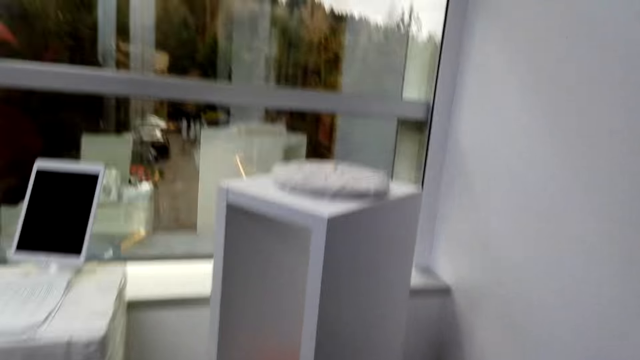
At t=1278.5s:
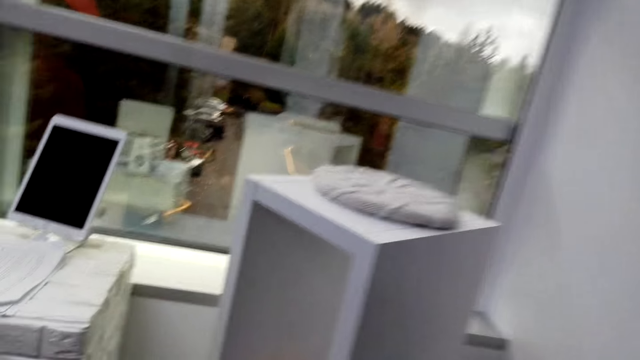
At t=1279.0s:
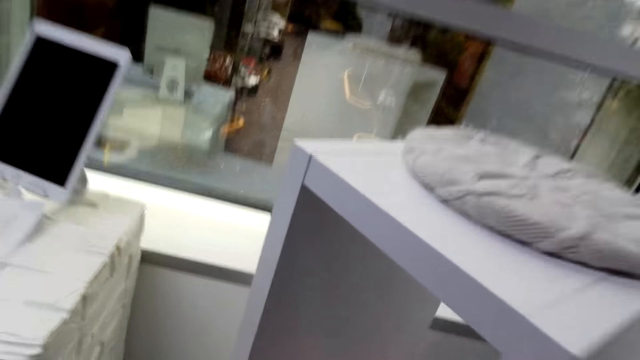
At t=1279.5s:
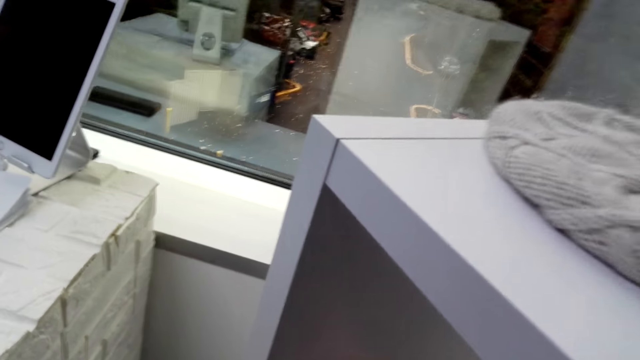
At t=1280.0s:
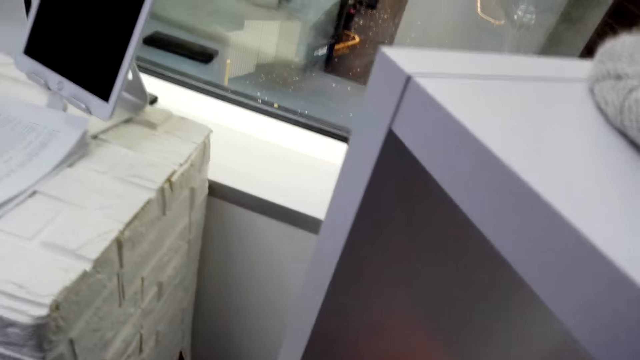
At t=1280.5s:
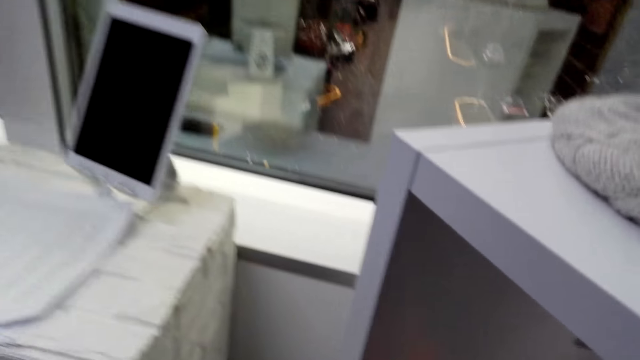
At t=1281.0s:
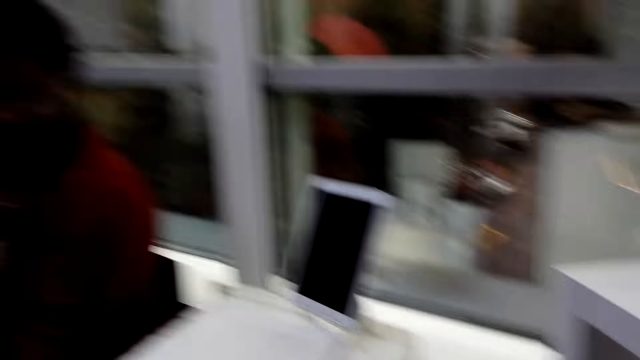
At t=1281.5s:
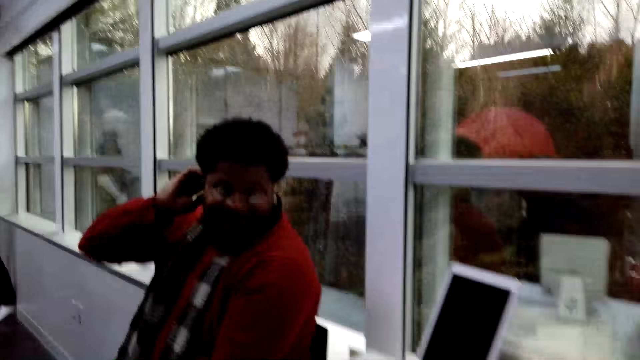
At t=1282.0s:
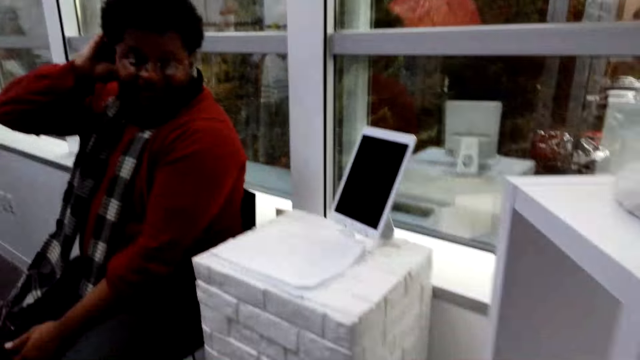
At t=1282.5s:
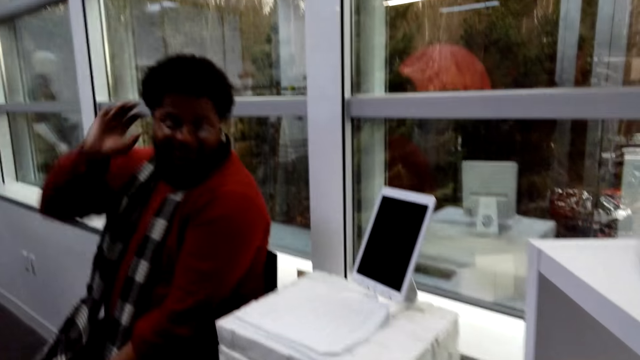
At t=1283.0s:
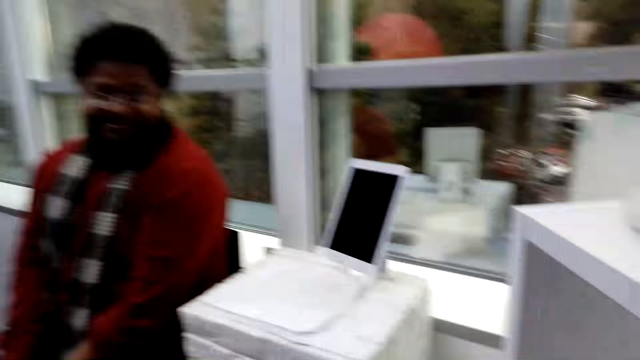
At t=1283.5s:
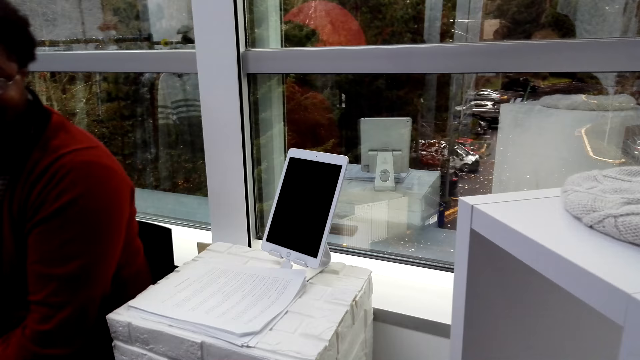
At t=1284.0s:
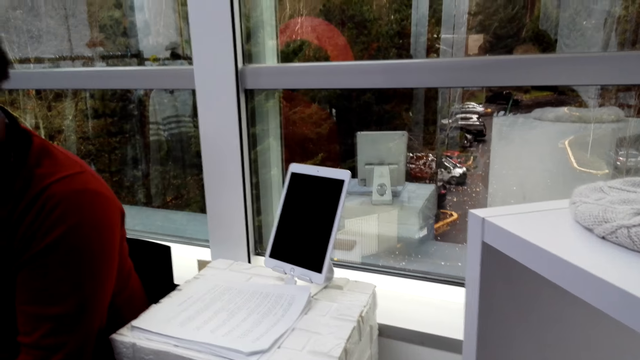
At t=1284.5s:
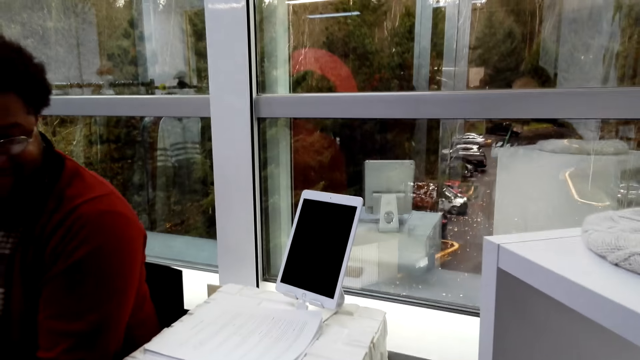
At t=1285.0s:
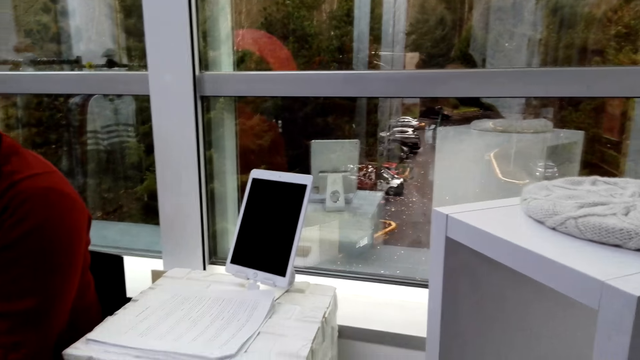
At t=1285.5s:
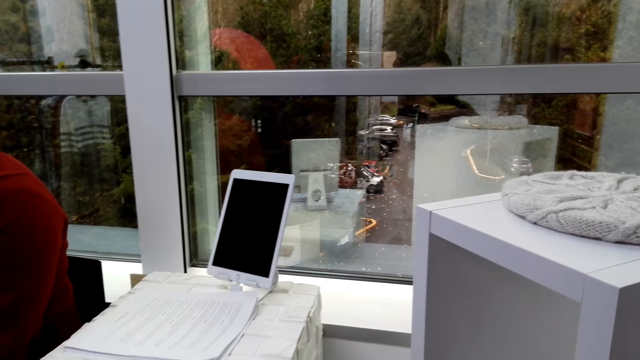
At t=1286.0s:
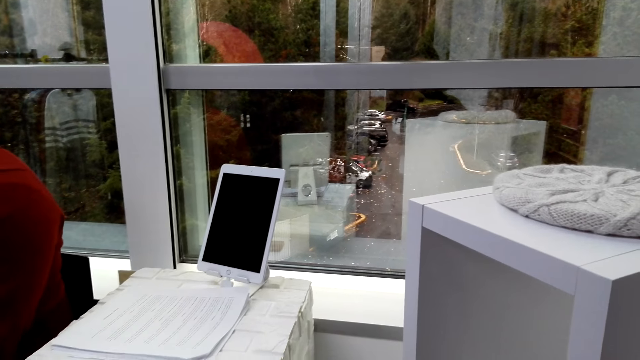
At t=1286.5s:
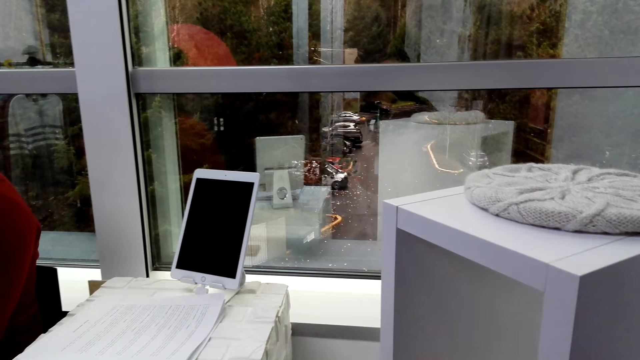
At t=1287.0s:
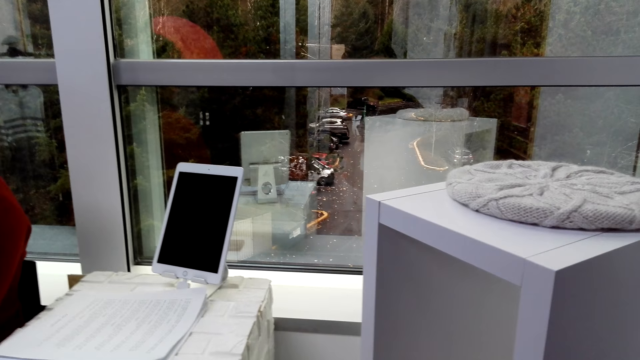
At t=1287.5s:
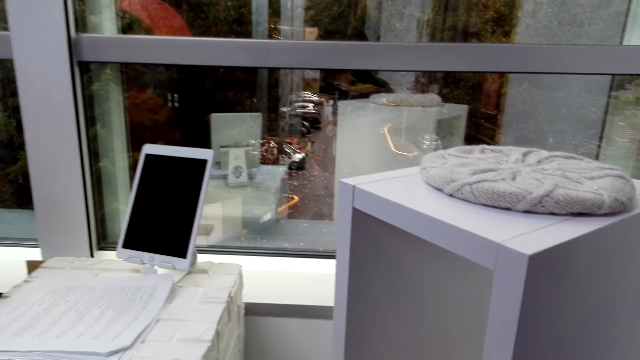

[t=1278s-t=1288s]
The camera wearer looks at the computer. A person scratches their head. The person communicates with the camera wearer. The camera wearer turns around.

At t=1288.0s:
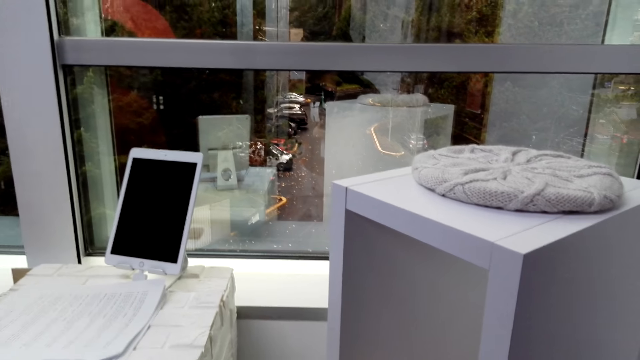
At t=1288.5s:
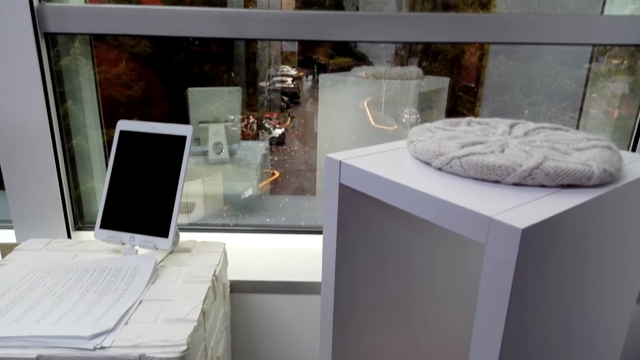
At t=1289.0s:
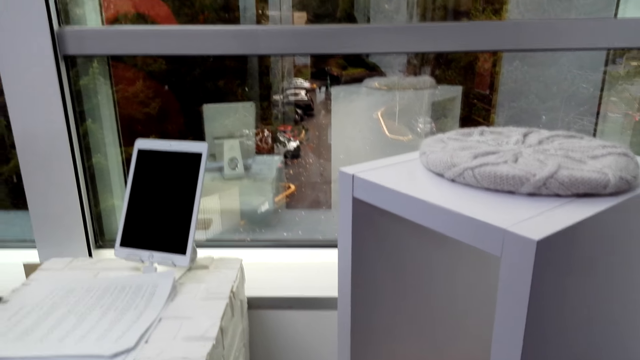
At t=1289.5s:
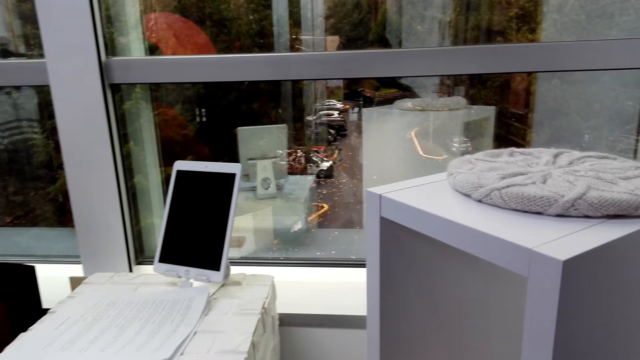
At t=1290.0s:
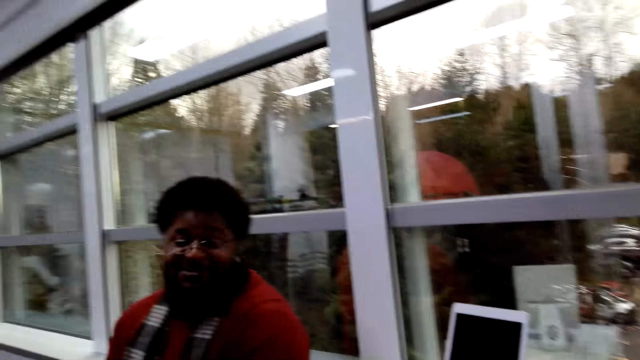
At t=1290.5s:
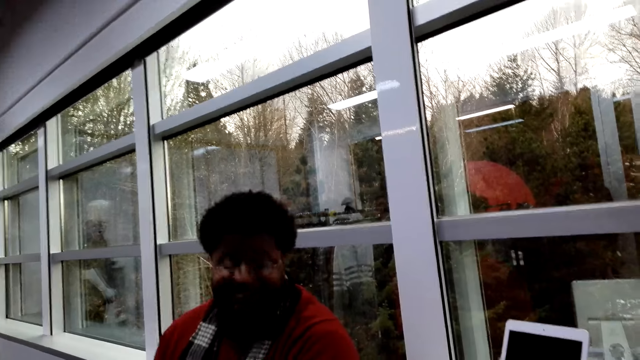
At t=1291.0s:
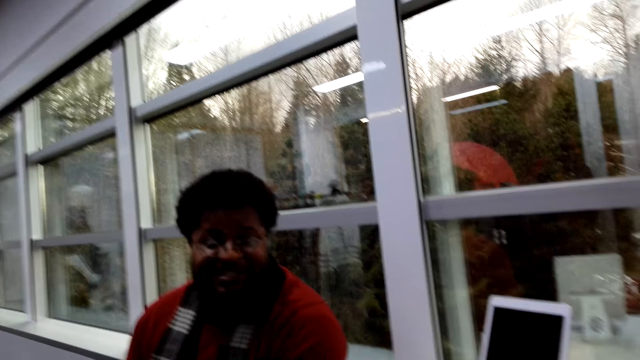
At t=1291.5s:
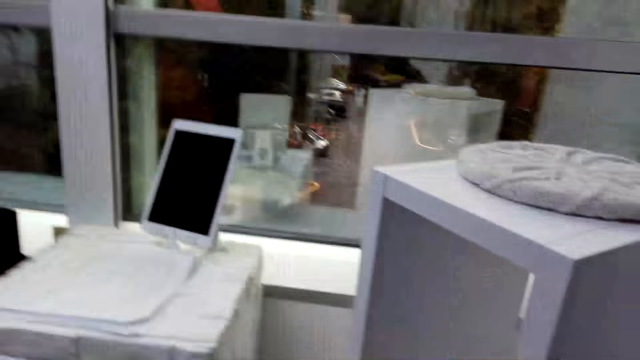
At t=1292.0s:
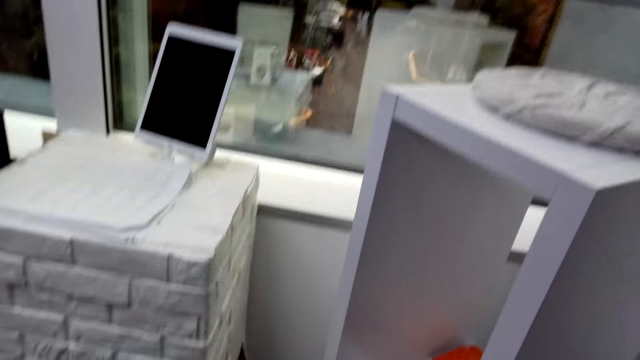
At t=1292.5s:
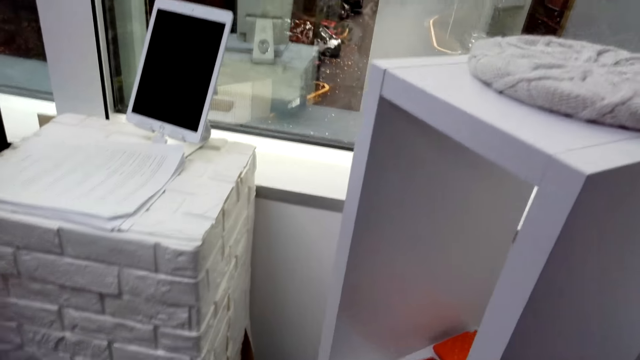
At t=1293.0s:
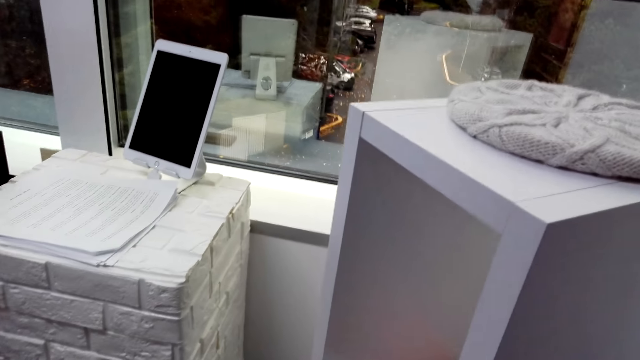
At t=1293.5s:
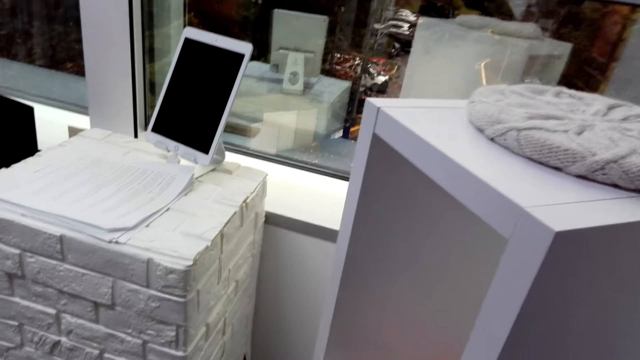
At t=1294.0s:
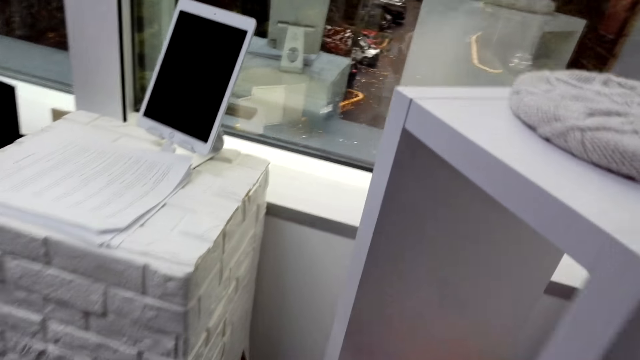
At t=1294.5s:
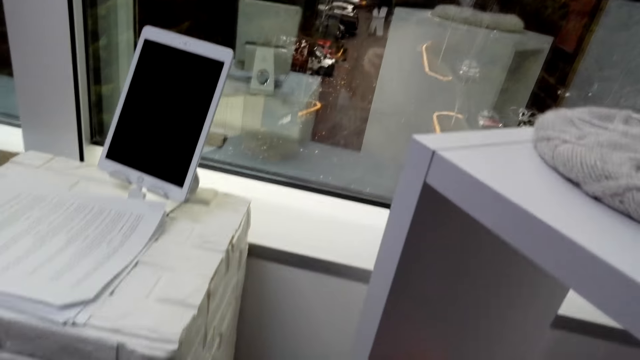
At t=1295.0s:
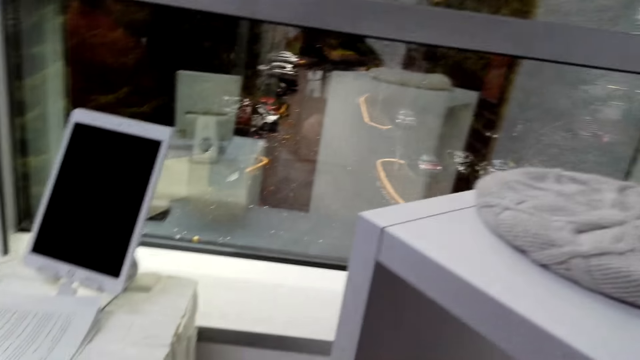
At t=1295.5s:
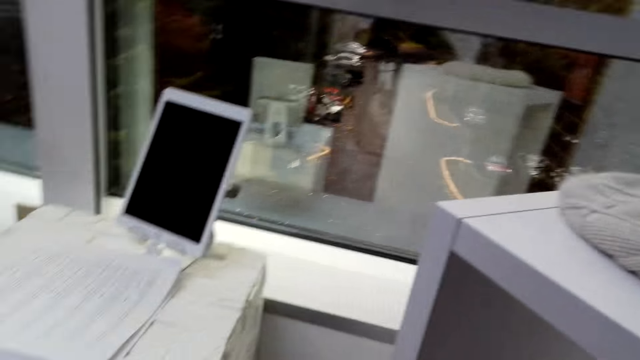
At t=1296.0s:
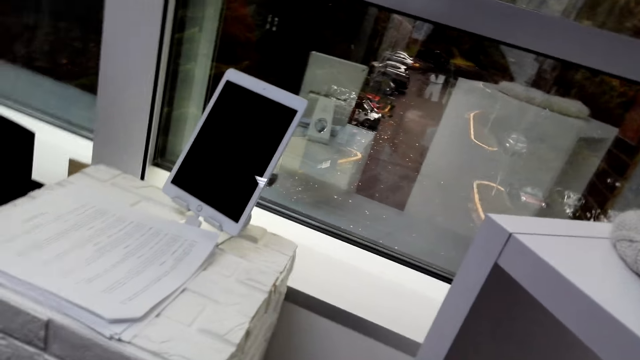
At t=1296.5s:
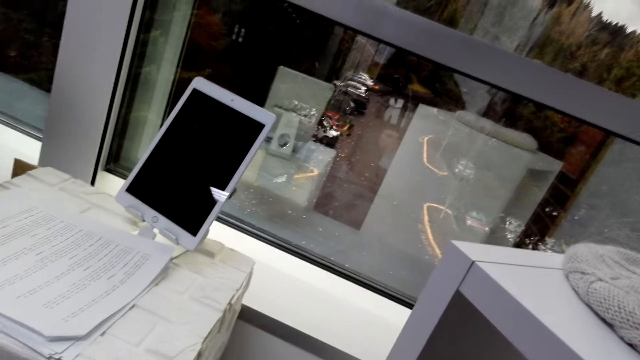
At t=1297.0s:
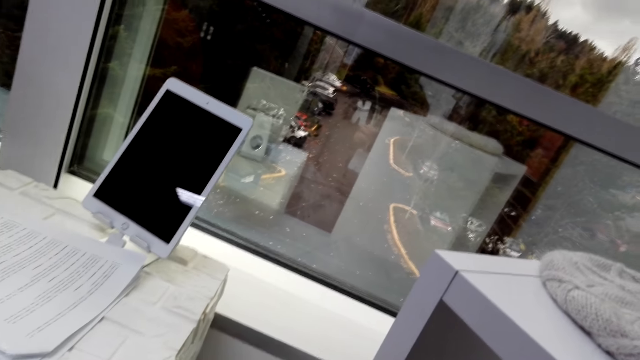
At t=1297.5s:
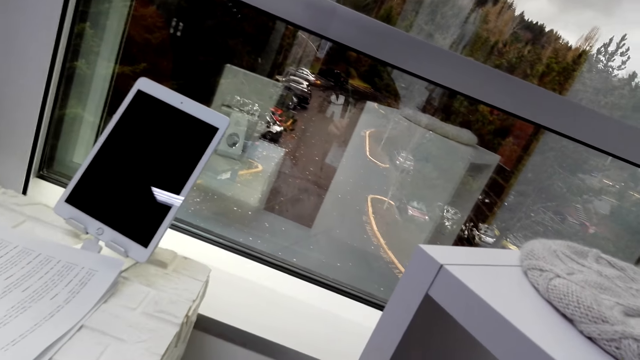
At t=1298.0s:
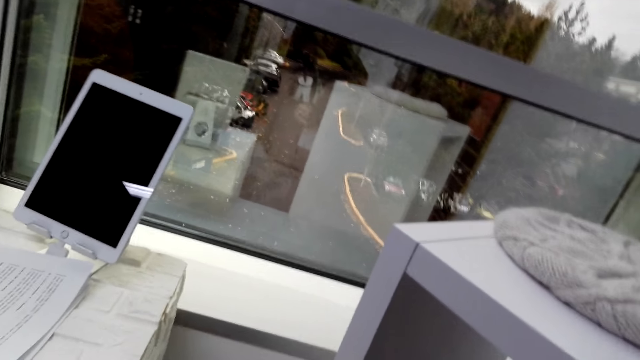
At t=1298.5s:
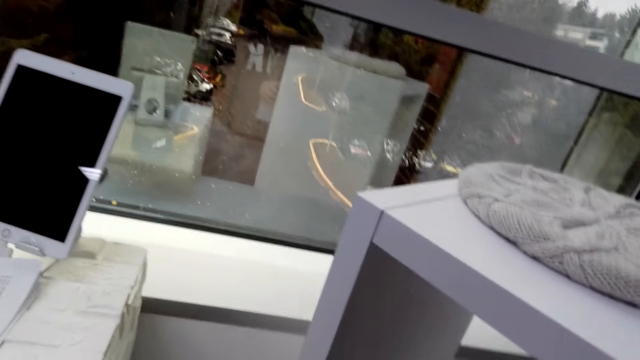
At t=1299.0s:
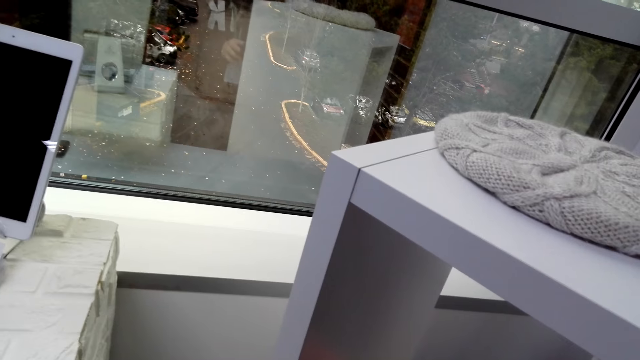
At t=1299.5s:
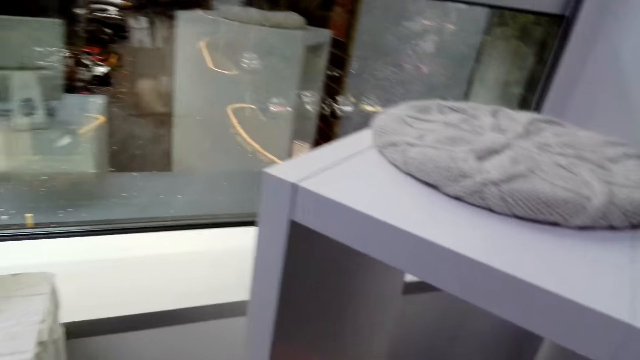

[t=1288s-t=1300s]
A person nods their head. The camera wearer turns around. They hold a wallet on the stand. They look at the computer.
